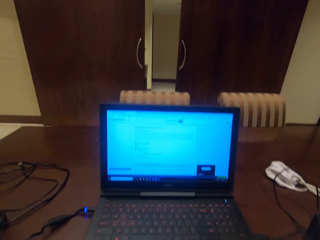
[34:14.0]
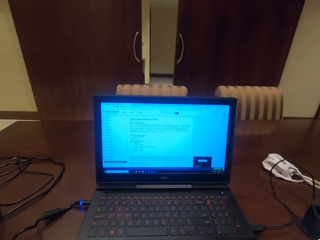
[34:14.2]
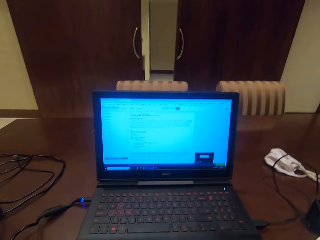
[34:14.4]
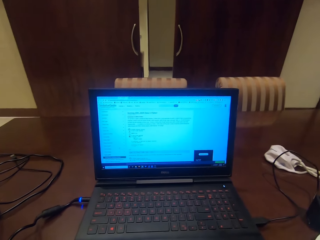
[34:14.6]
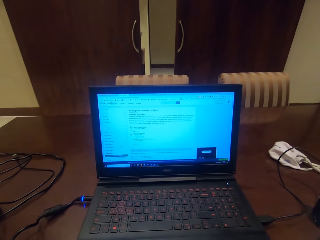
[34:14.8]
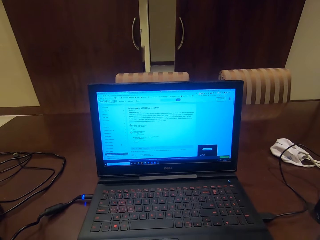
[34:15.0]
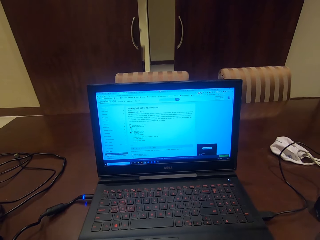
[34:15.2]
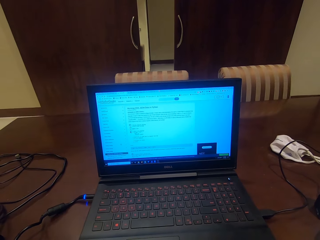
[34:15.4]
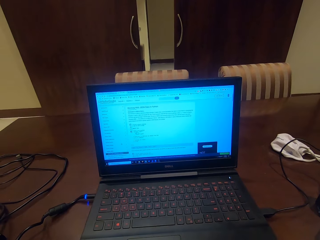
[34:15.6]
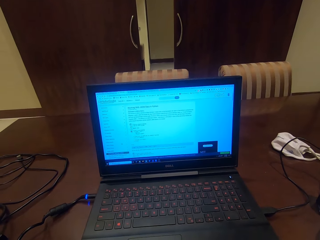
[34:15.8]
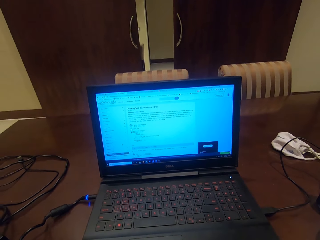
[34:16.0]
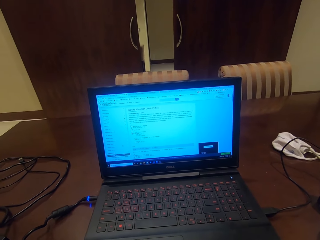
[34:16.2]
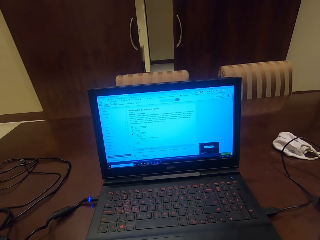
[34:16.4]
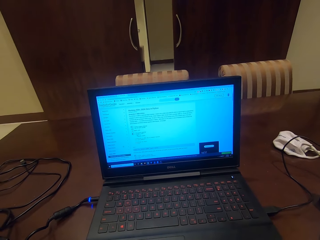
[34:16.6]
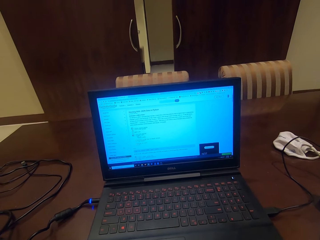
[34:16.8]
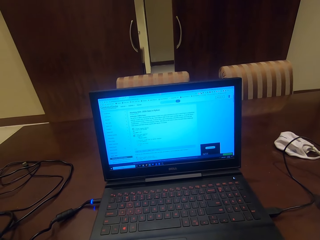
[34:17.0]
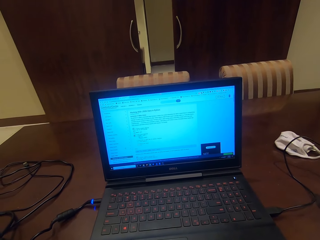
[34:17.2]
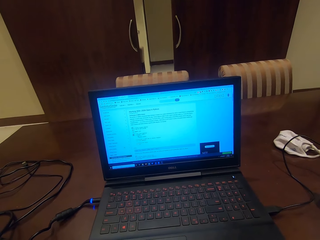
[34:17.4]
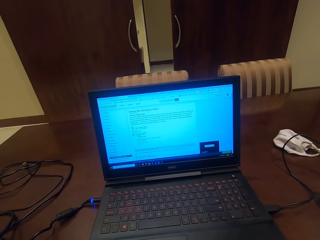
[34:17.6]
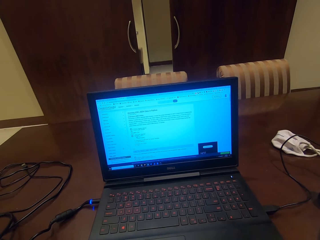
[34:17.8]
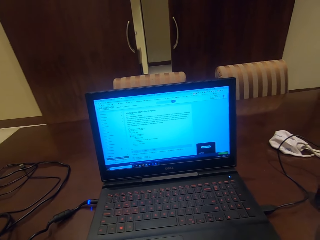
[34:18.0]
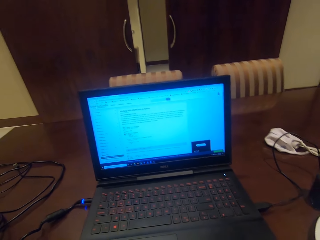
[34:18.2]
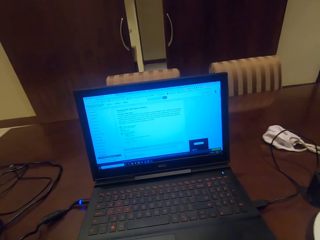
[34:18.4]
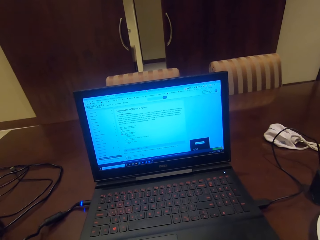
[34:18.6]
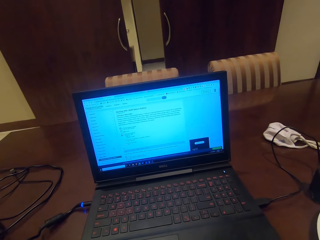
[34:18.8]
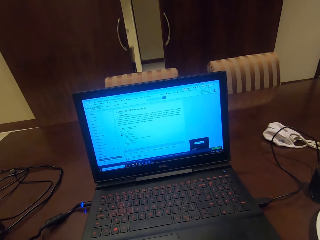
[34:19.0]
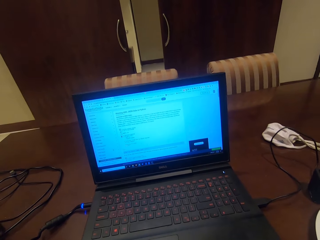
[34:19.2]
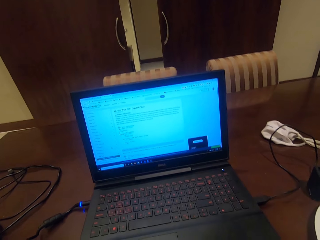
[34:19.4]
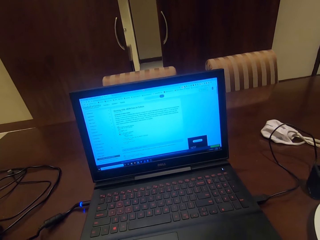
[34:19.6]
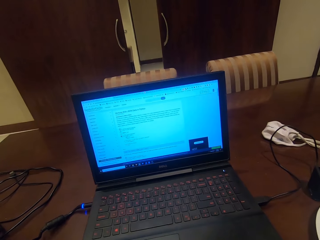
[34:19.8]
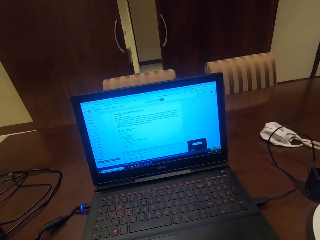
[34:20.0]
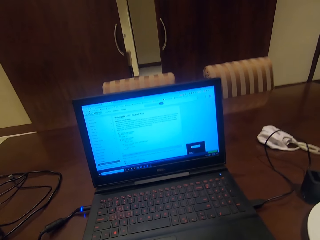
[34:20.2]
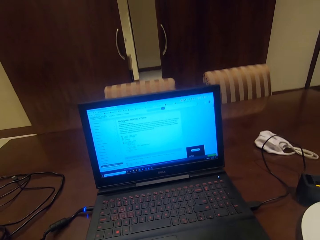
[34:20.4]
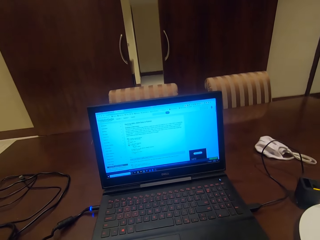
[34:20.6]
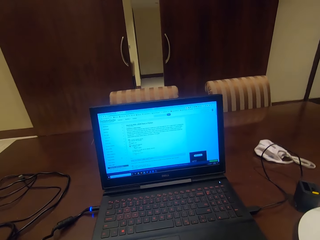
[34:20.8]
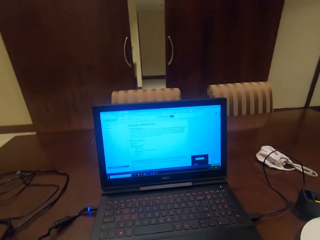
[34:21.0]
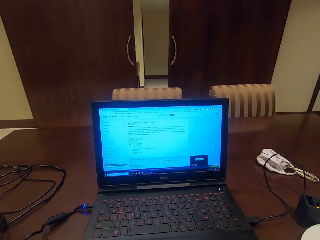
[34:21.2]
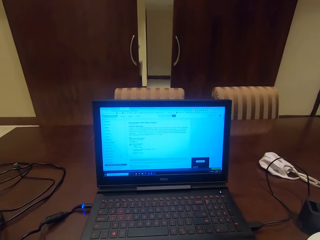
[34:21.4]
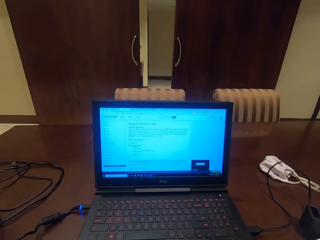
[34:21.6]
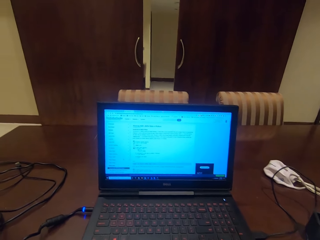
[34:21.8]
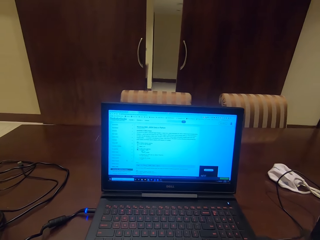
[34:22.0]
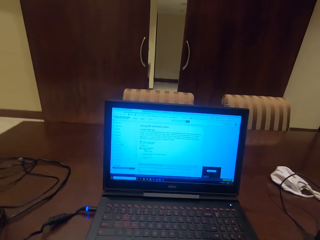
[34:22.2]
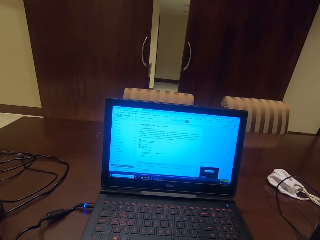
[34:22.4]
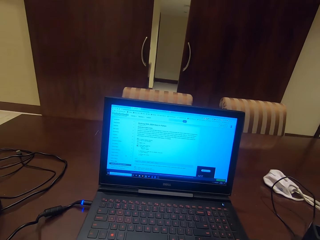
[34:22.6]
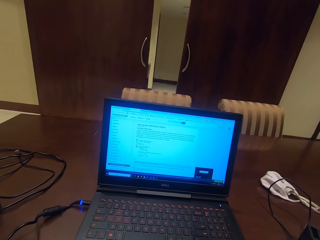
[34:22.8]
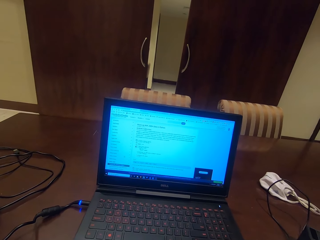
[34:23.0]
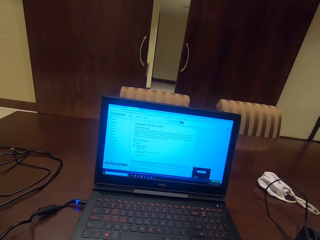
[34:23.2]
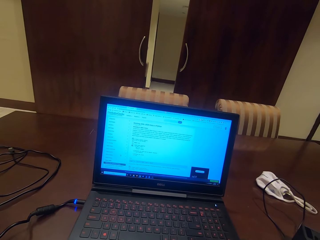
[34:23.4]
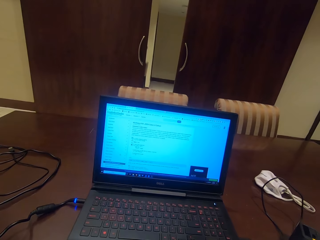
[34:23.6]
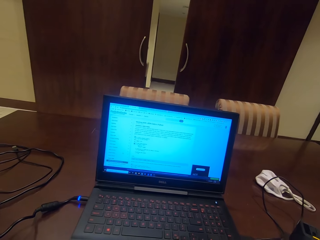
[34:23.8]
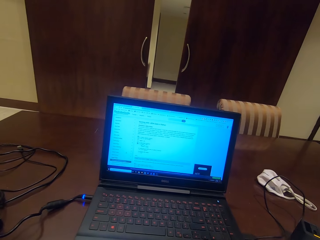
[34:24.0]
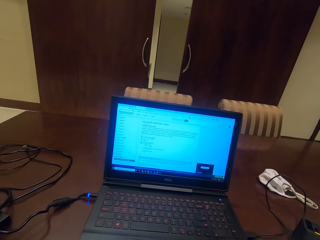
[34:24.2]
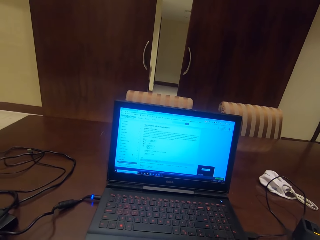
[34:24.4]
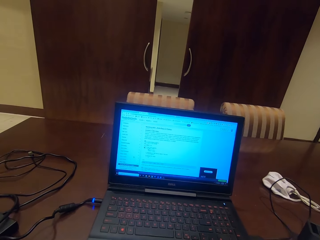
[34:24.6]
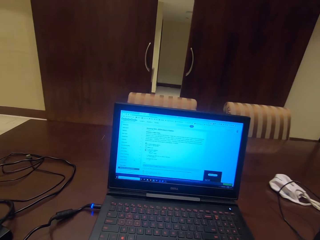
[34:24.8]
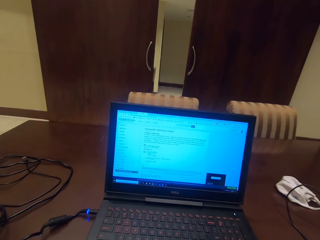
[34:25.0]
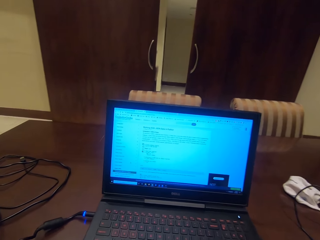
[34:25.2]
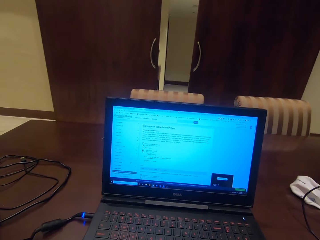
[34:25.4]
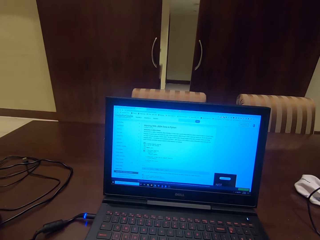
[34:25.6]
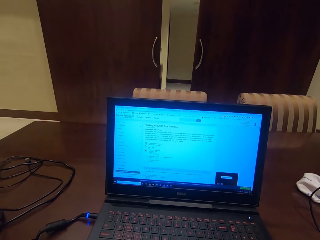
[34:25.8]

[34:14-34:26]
The camera wearer eats the food on the plate.

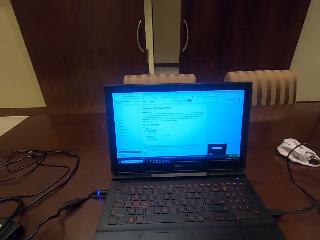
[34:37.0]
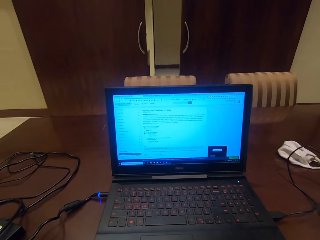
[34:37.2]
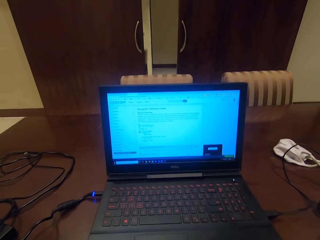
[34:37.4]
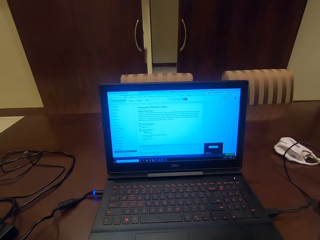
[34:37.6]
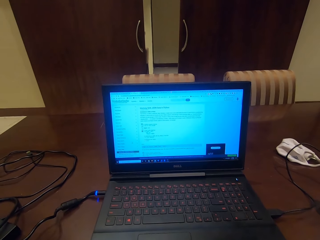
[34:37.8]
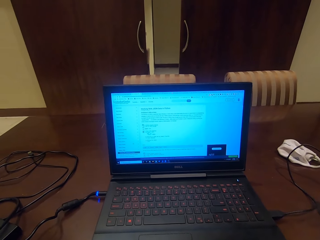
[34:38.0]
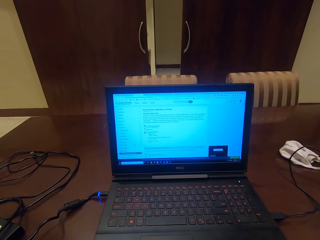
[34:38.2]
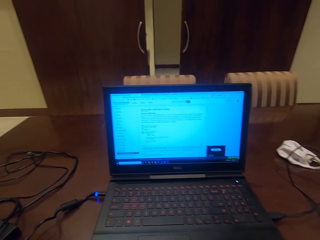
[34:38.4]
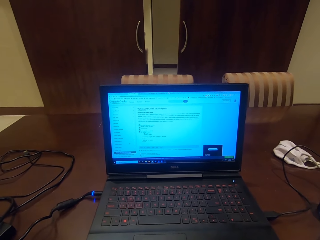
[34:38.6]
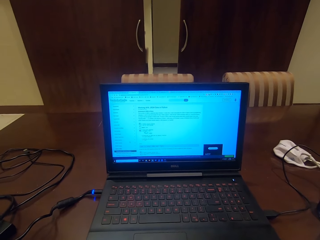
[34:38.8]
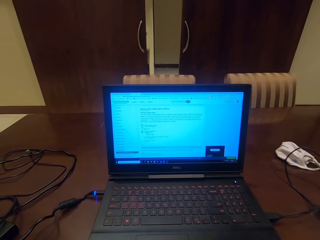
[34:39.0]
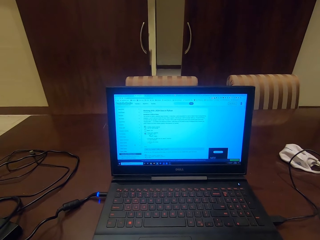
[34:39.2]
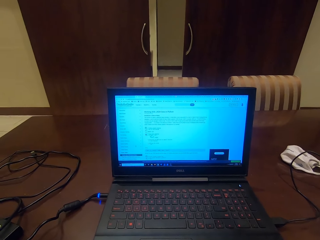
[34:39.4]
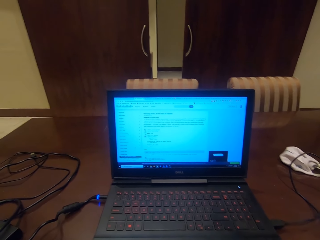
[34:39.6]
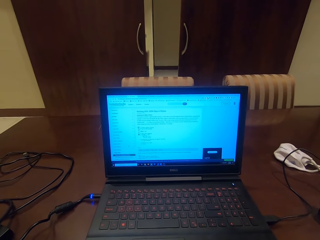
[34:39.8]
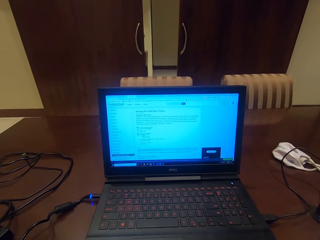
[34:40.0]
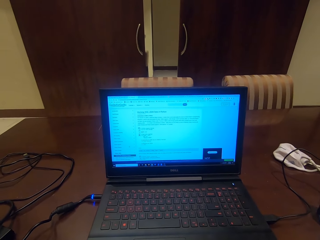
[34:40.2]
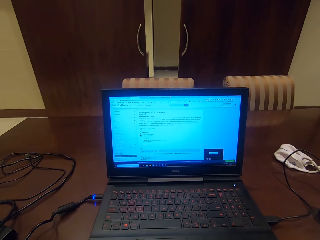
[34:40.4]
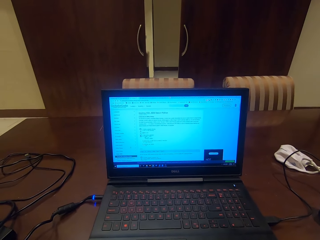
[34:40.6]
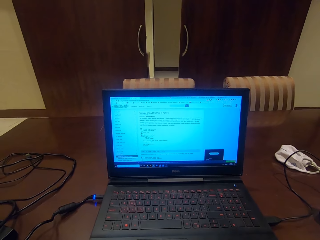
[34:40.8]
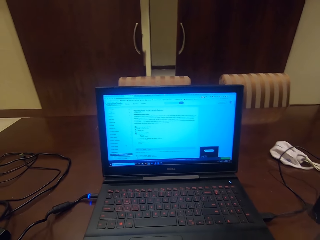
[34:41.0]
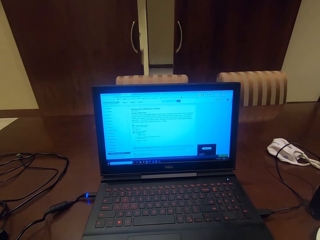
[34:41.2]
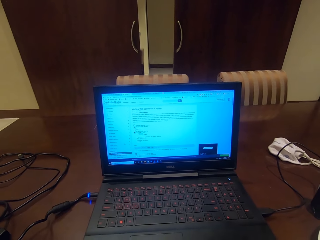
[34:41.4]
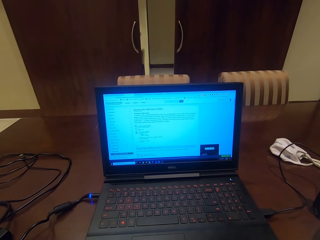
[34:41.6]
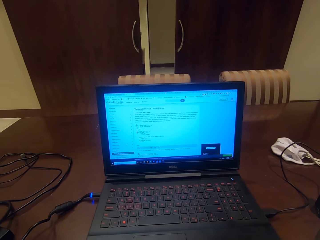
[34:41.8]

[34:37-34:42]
The camera wearer reads something on the laptop.

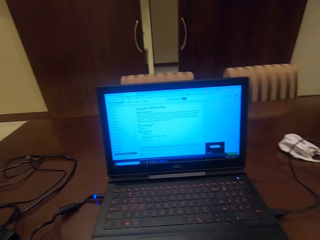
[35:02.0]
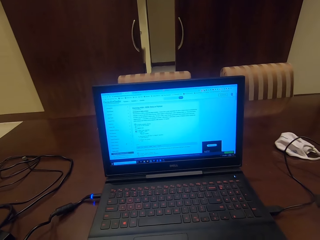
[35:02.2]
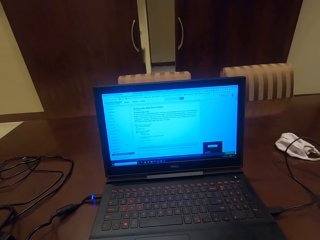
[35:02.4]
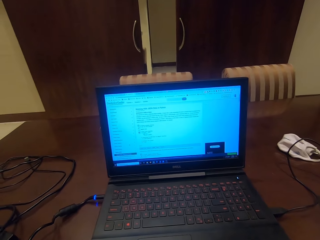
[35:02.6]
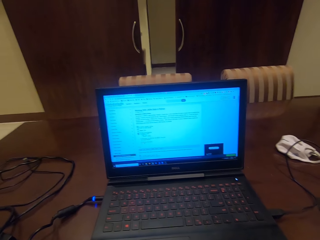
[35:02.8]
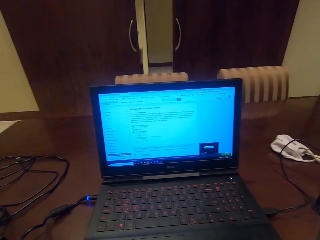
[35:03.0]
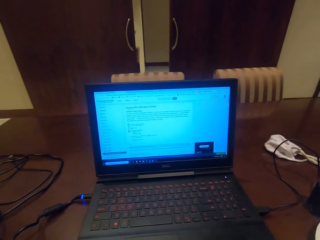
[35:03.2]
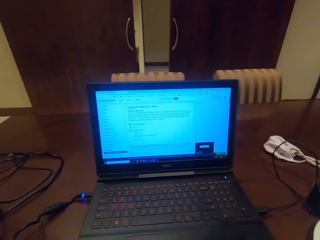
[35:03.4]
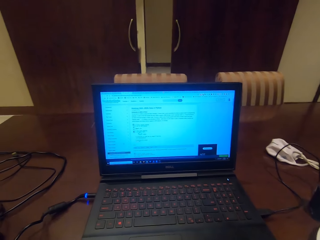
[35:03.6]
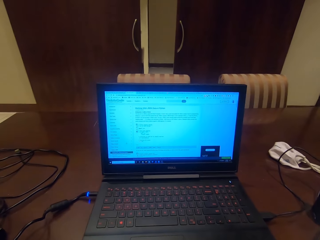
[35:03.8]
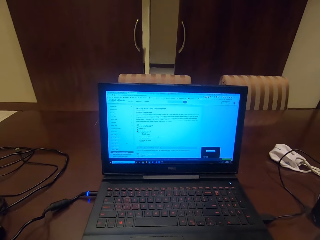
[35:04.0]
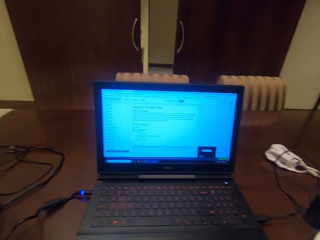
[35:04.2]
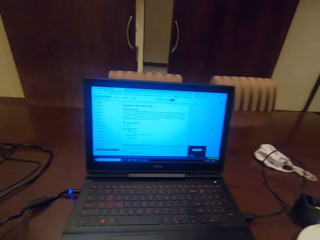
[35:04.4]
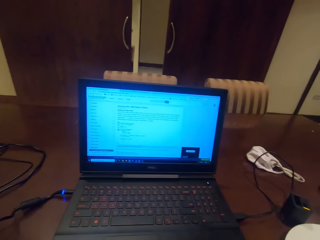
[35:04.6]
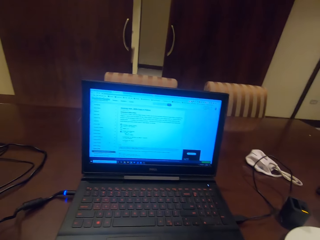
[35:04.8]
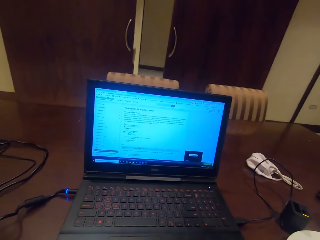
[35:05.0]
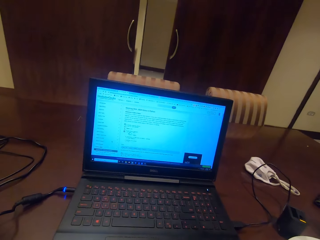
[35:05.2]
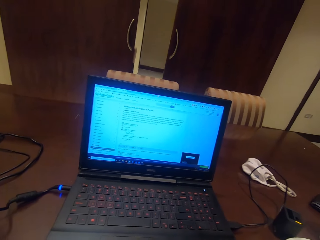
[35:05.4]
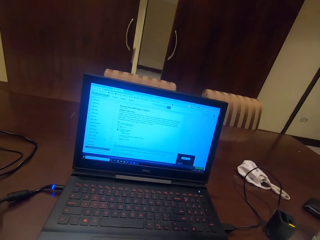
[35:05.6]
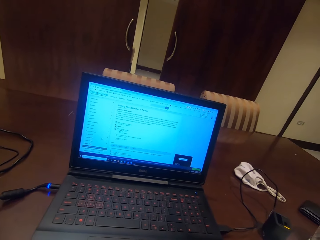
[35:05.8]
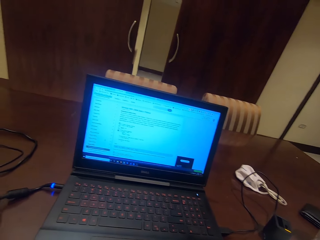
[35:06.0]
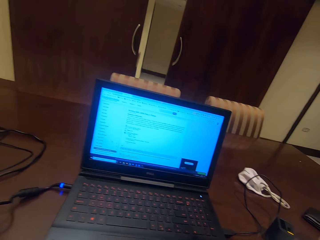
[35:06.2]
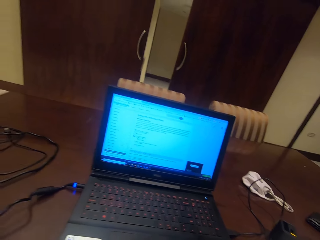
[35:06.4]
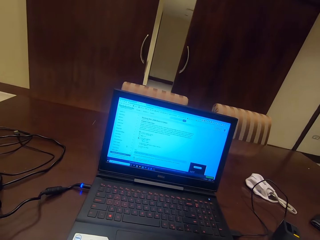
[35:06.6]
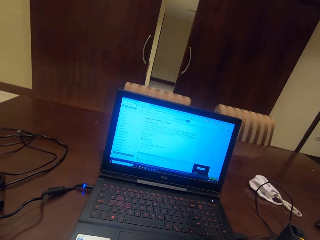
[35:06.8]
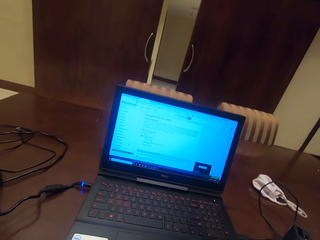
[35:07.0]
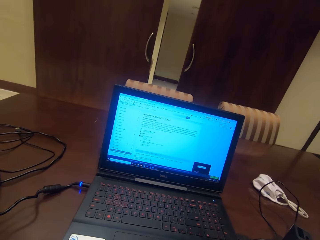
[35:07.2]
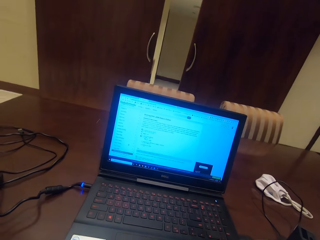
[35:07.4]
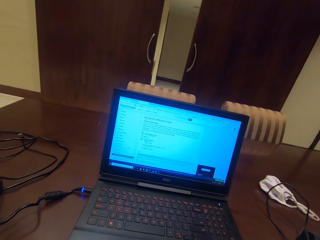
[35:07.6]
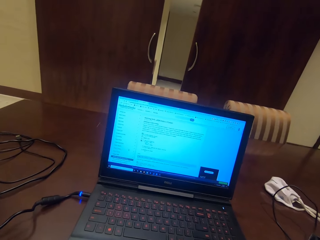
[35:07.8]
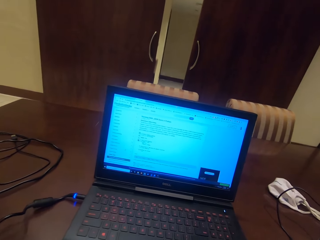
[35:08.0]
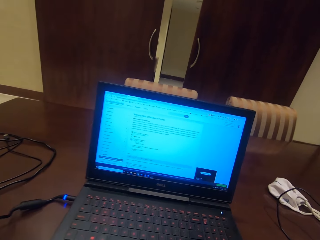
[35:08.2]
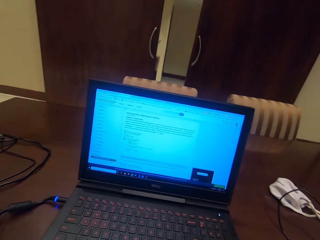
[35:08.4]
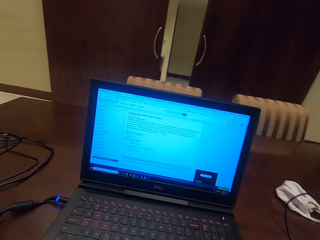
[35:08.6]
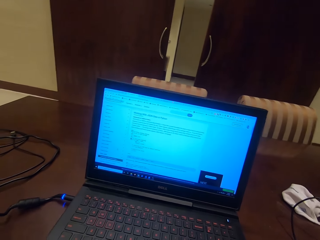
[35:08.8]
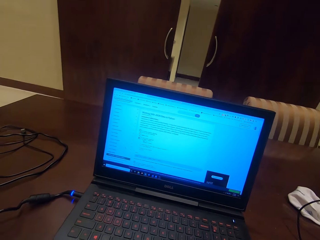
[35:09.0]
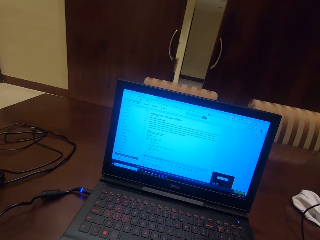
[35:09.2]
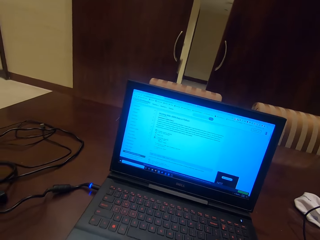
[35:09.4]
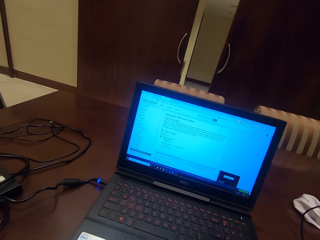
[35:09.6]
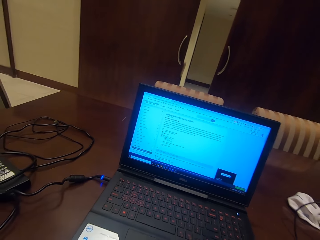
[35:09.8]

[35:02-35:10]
The camera wearer eats the food on the plate.
